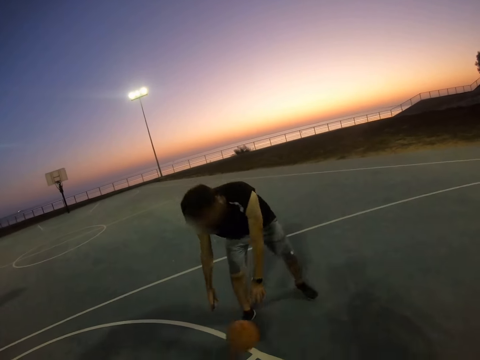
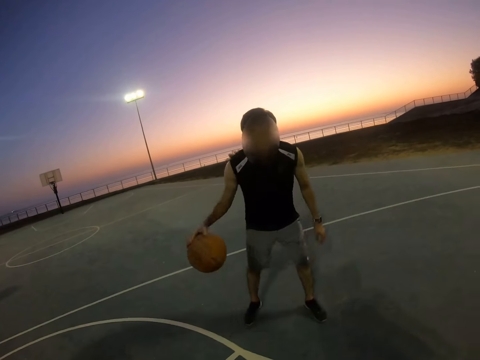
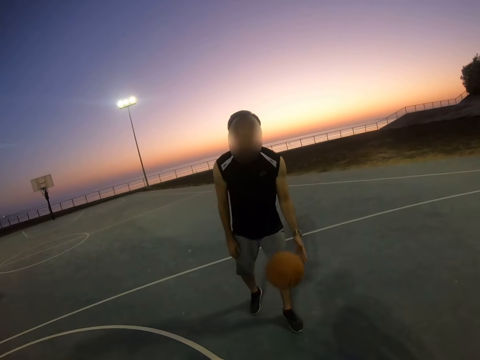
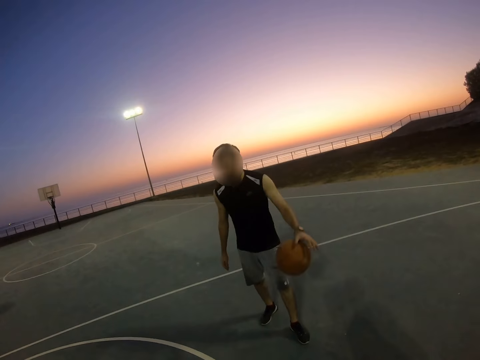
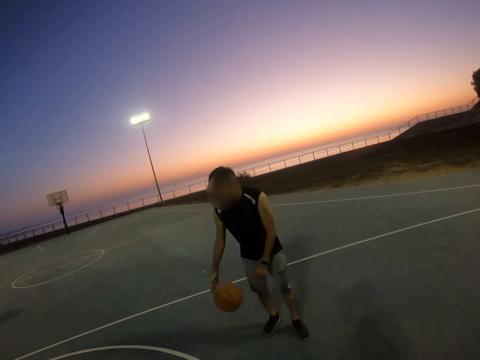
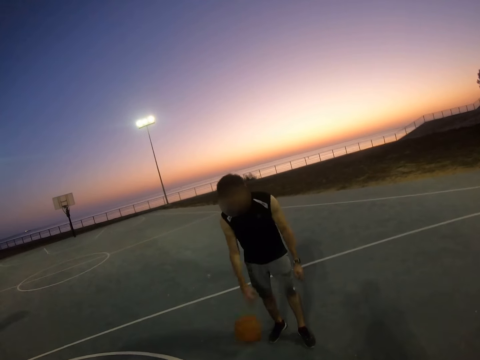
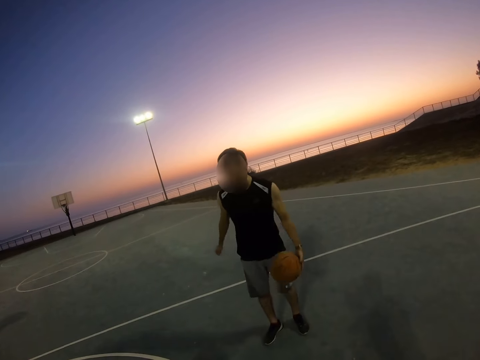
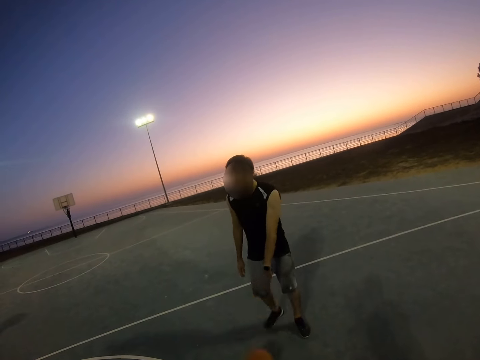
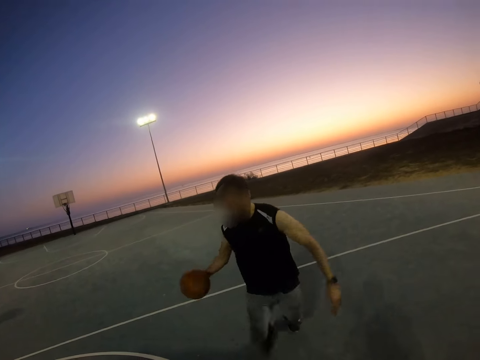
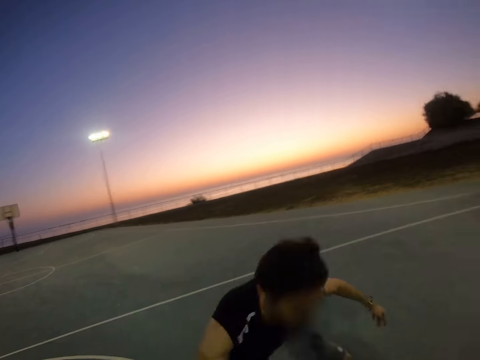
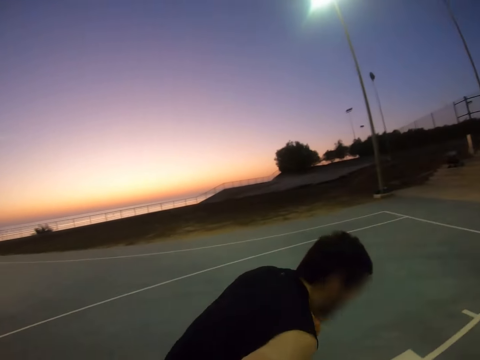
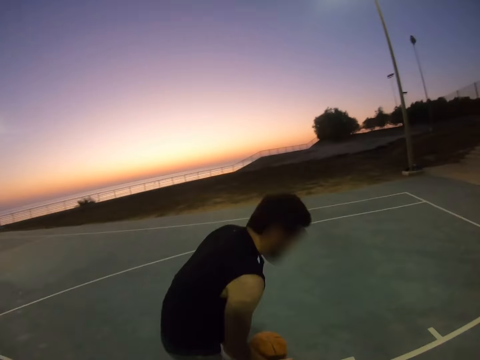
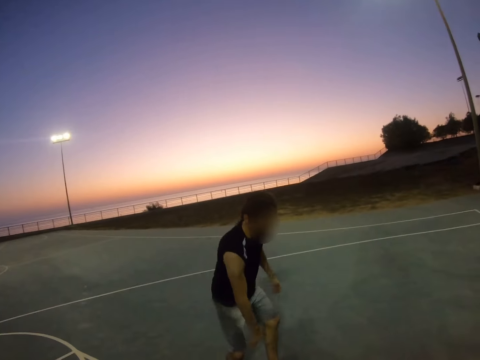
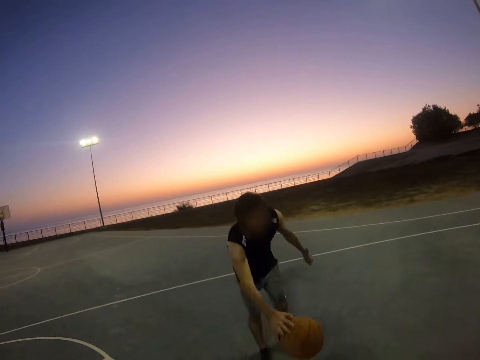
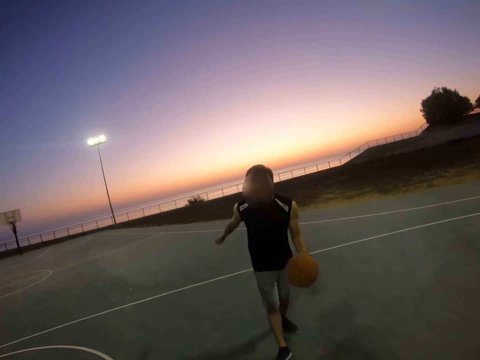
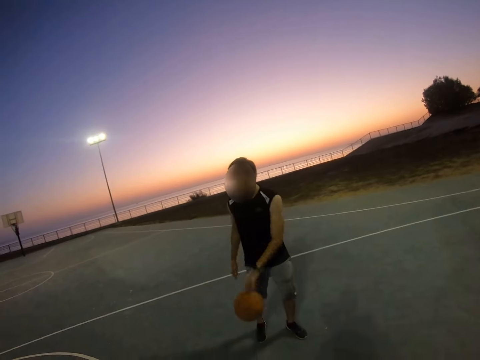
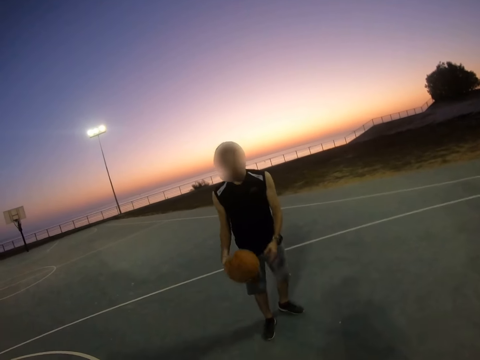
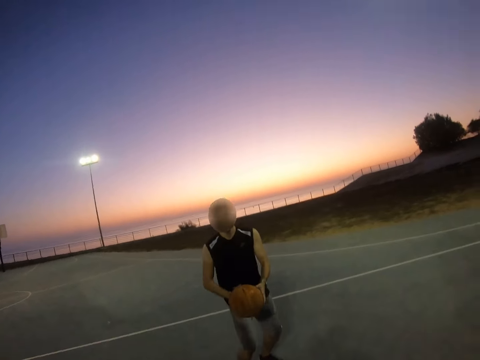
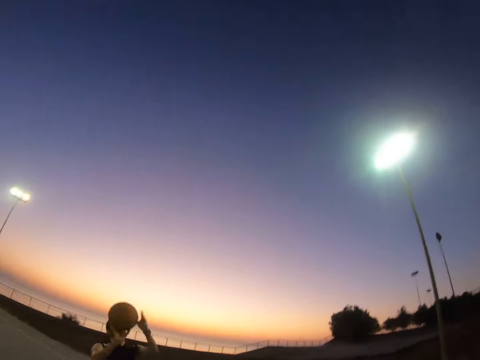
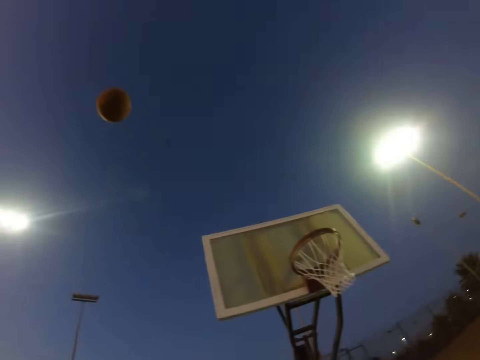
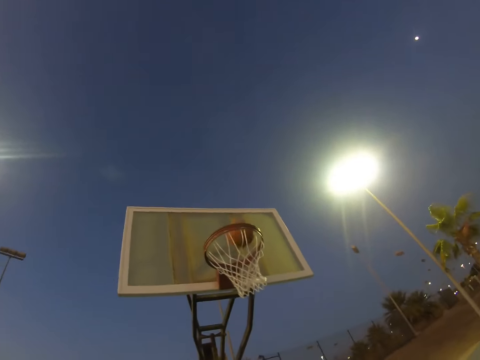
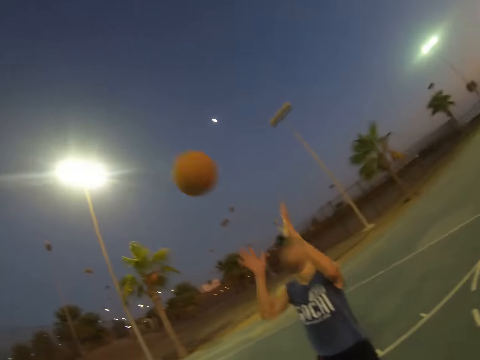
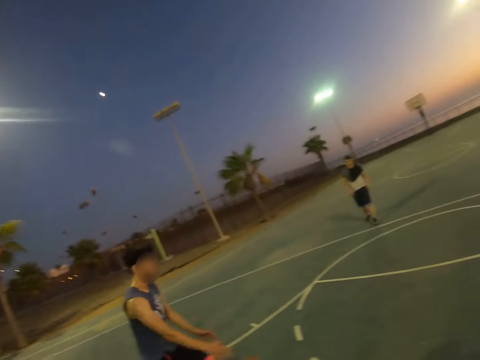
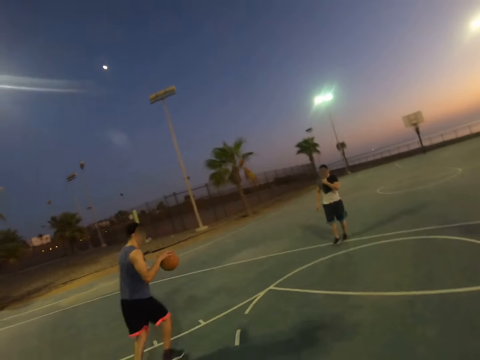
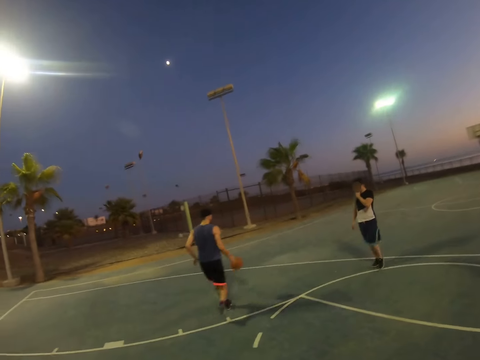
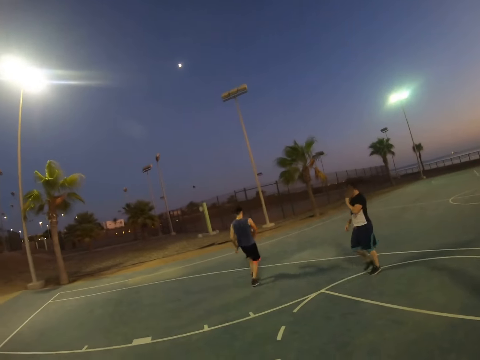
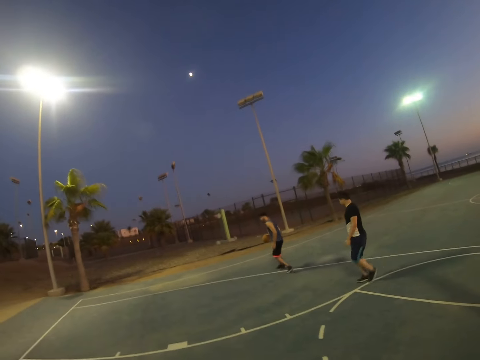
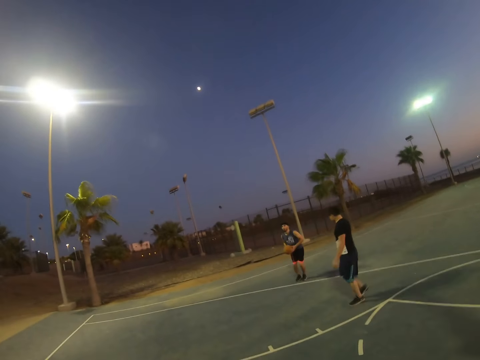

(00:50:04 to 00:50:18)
A person spins the ball on the ground. A man throws the ball in the basket. Another man catches the ball and dribbles the ball on the pitch.

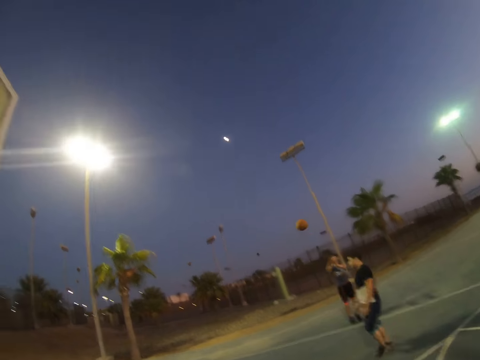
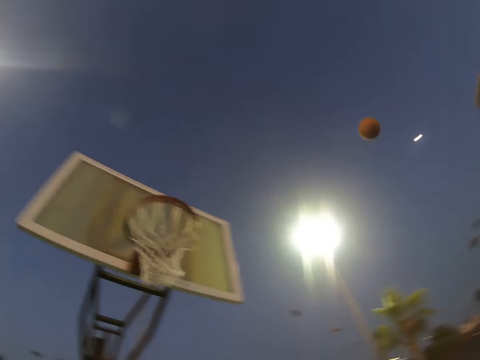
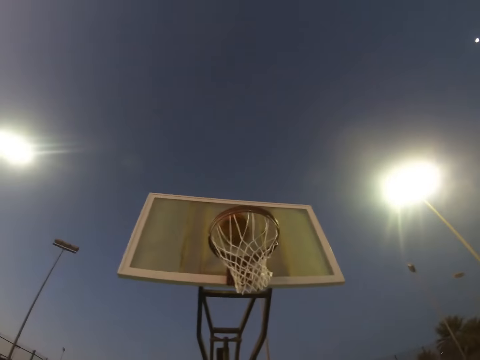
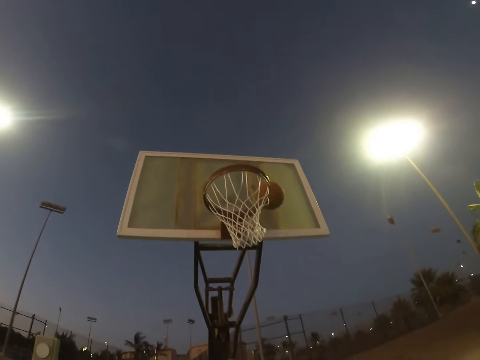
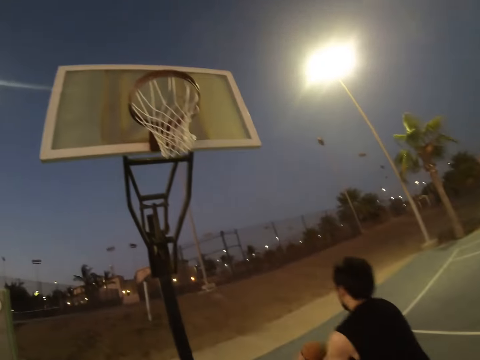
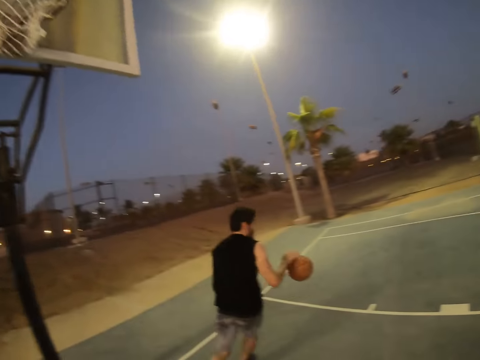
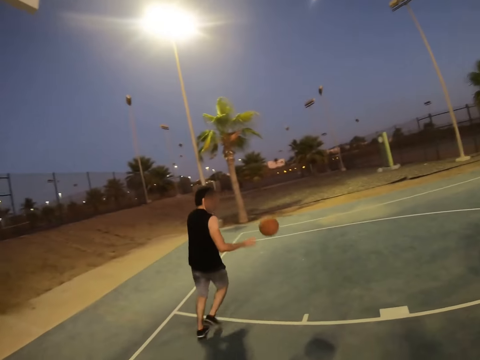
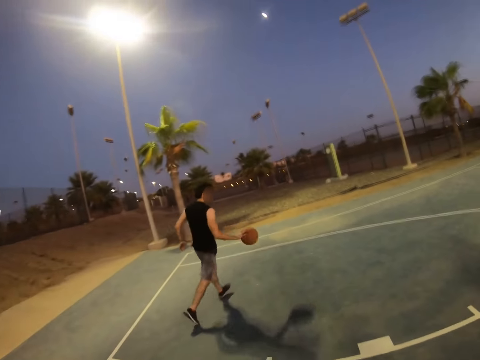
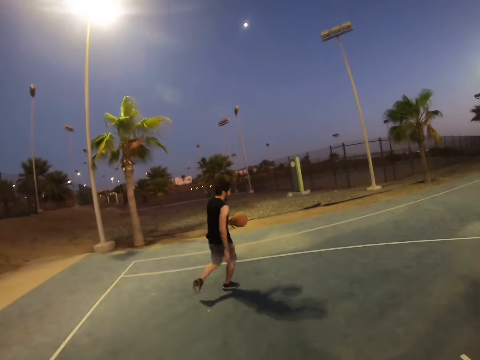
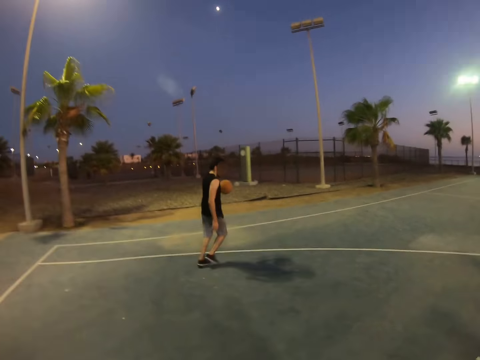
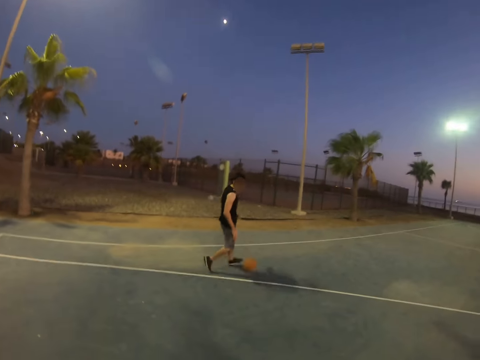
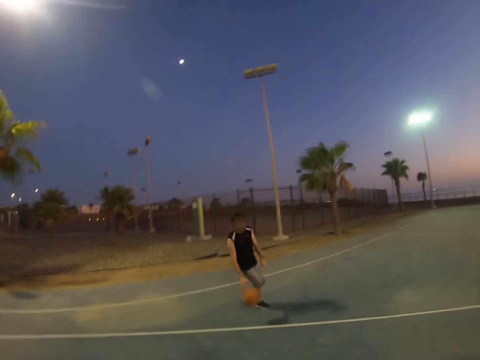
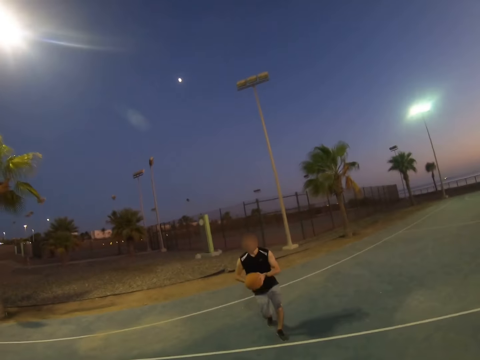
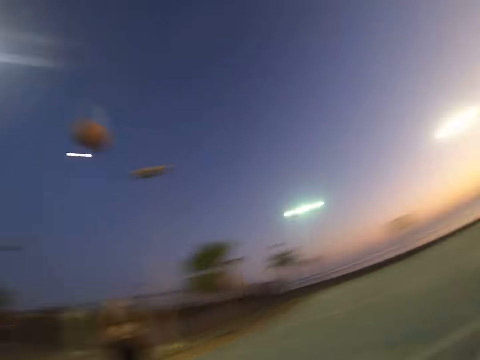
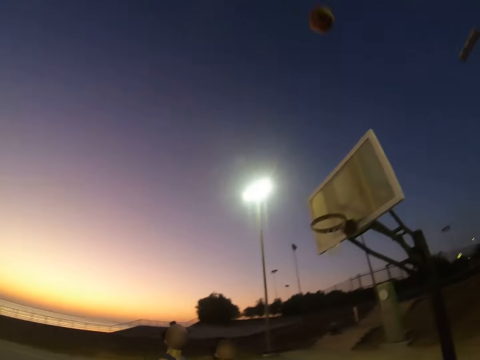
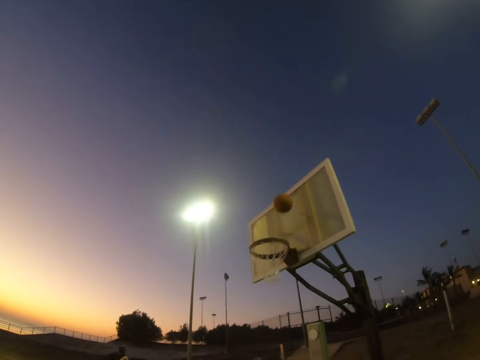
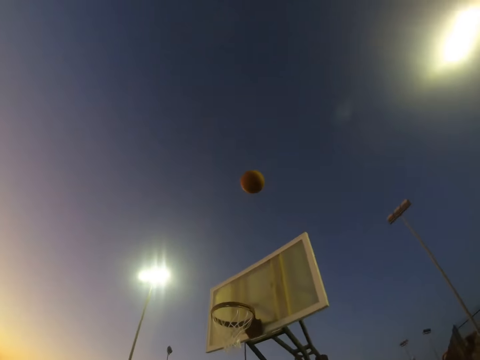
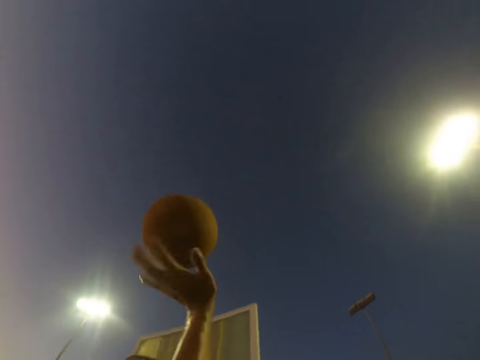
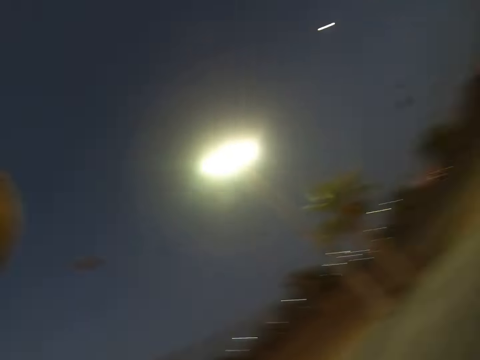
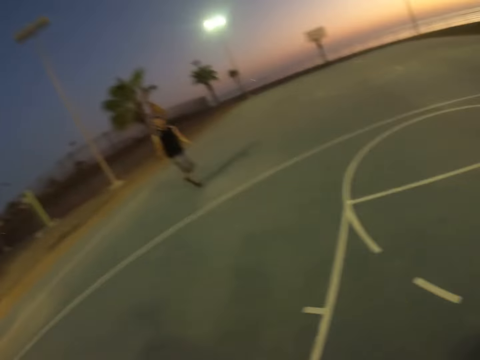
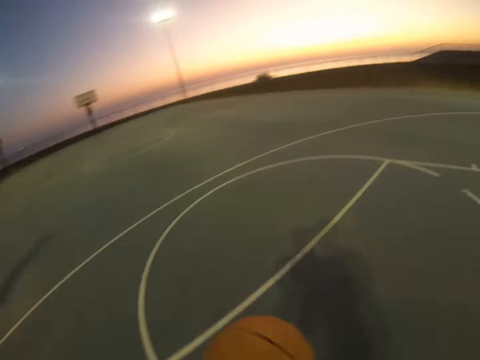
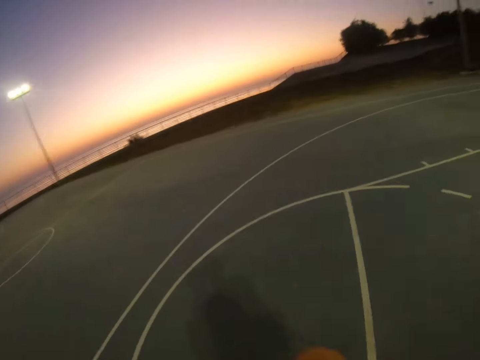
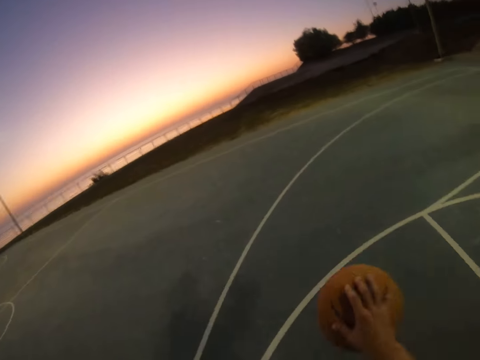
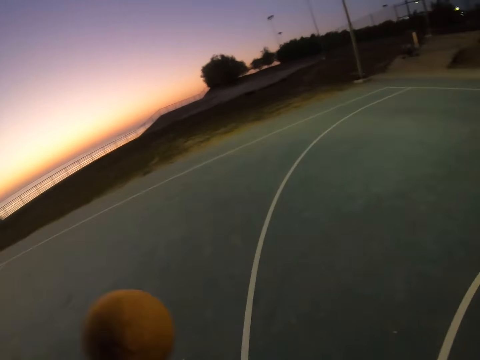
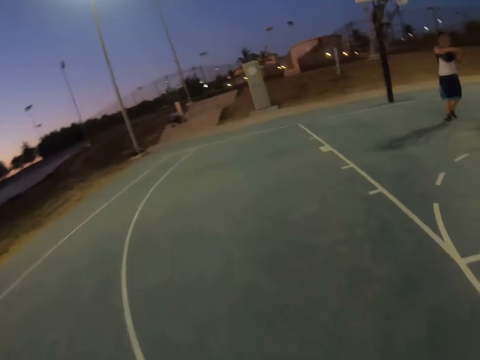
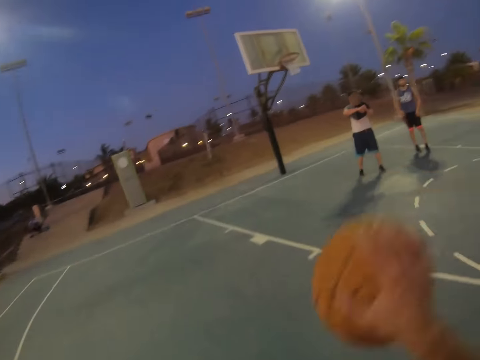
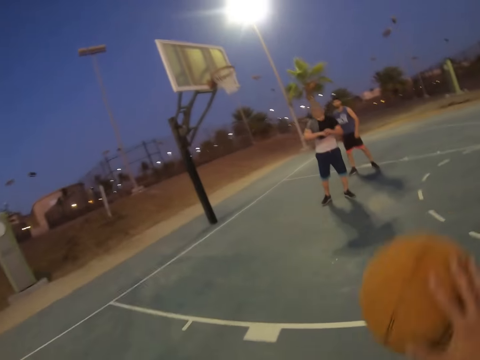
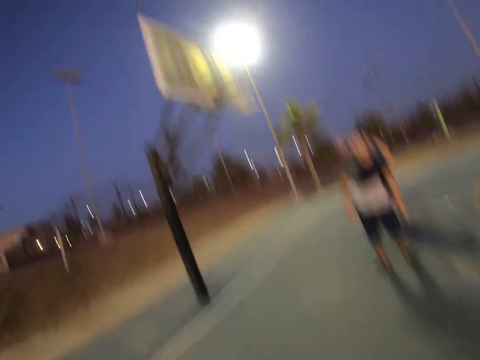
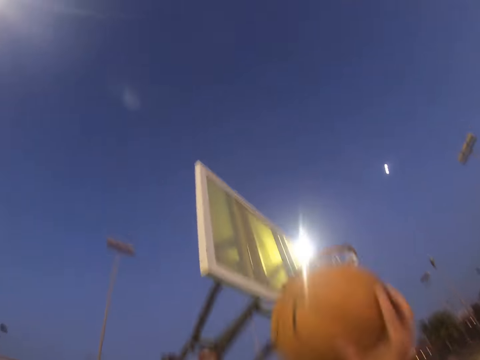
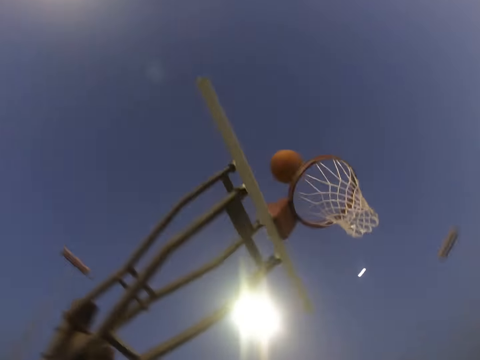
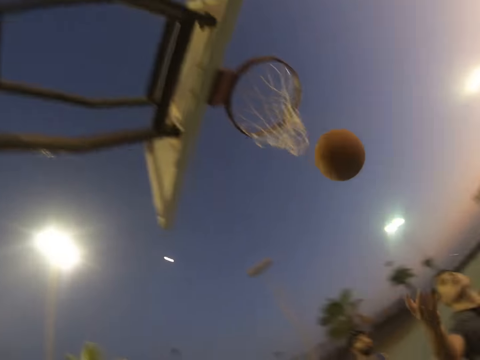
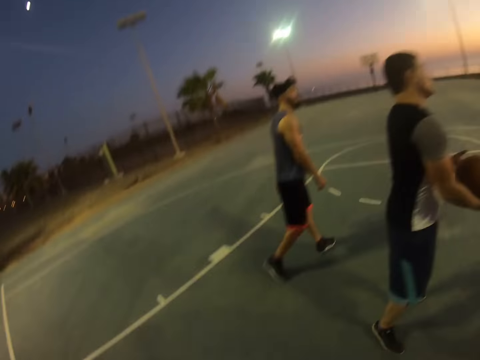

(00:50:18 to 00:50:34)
A man throws the ball in the basket. Another man catches the ball. The camera wearer plays basketball with three persons. The other man dribbles the ball on the pitch and throws the ball in the basket. The camera wearer catches the ball, dribbles the ball on the pitch and throws the ball in the basket.
